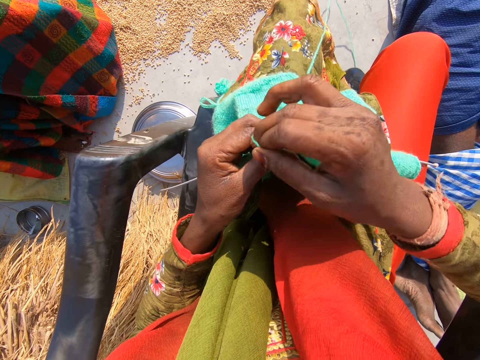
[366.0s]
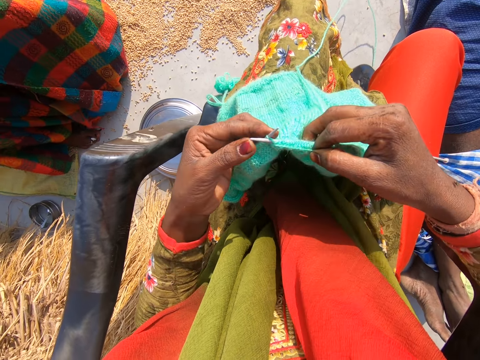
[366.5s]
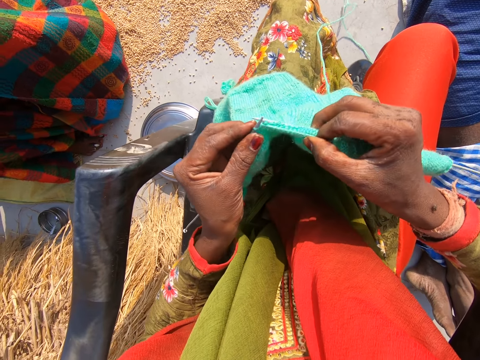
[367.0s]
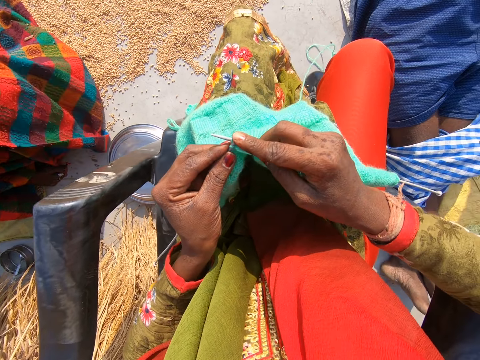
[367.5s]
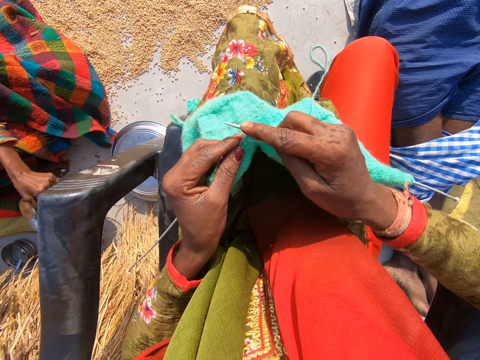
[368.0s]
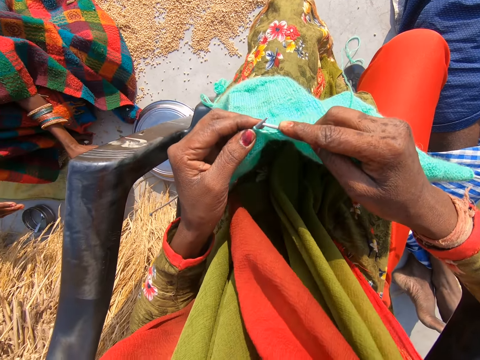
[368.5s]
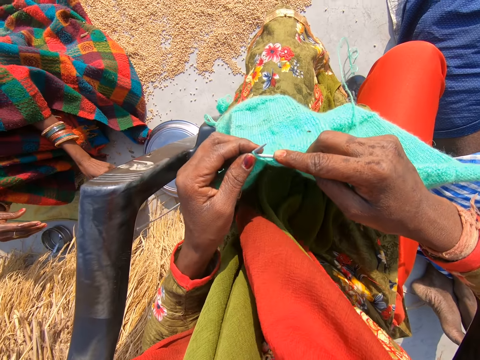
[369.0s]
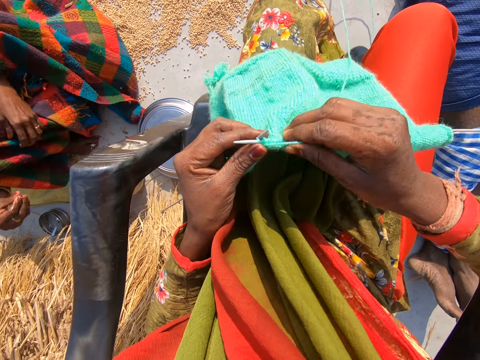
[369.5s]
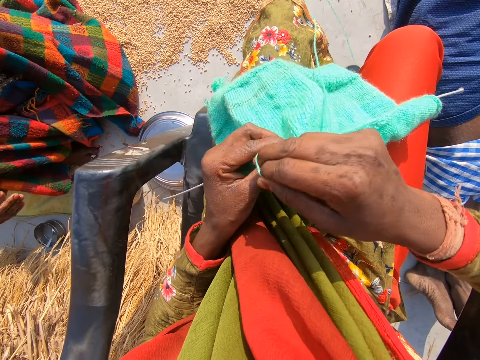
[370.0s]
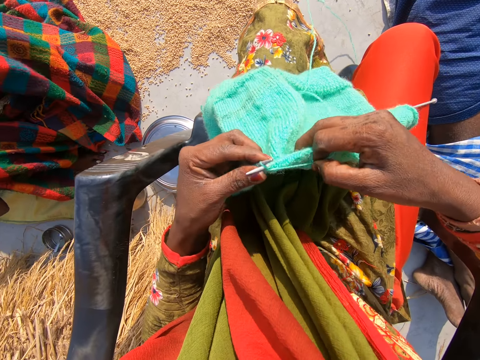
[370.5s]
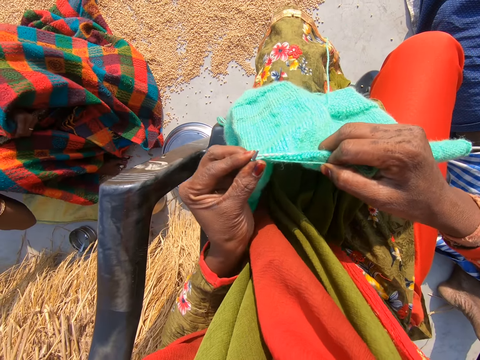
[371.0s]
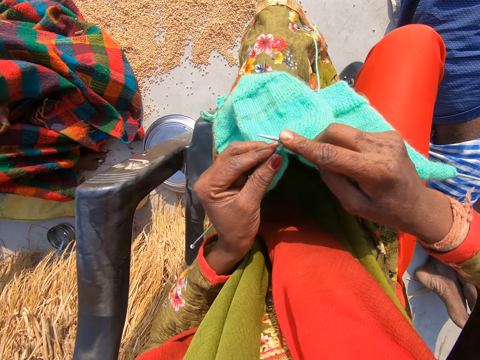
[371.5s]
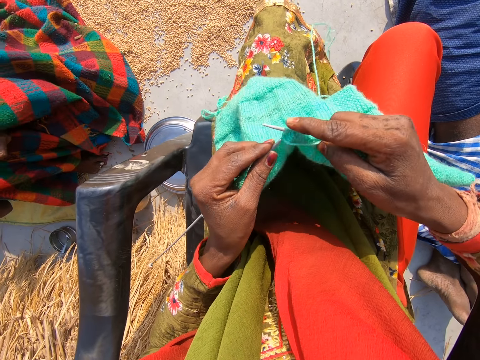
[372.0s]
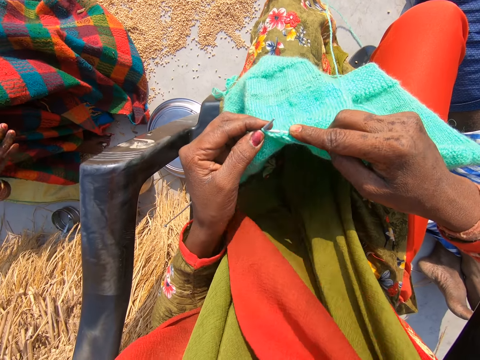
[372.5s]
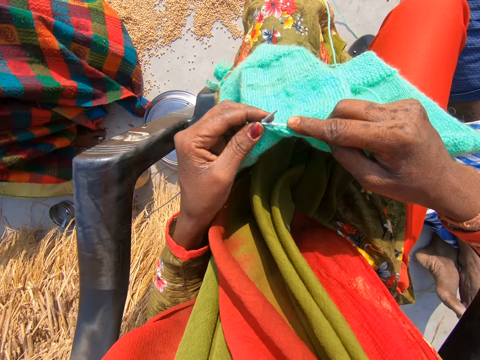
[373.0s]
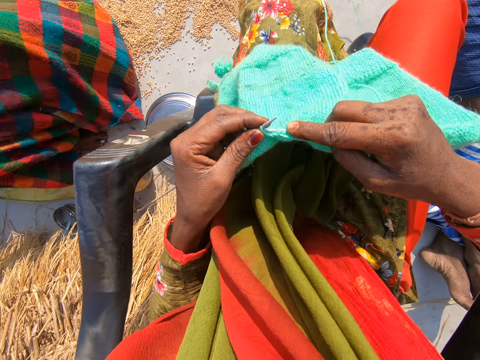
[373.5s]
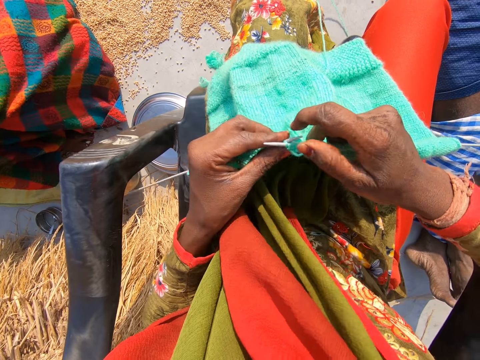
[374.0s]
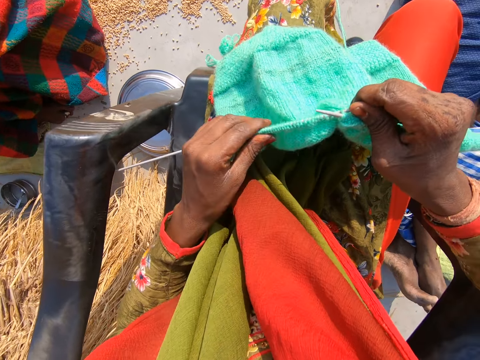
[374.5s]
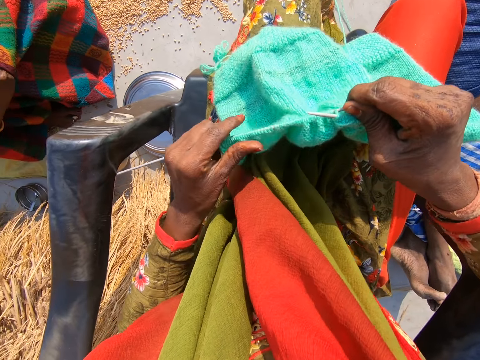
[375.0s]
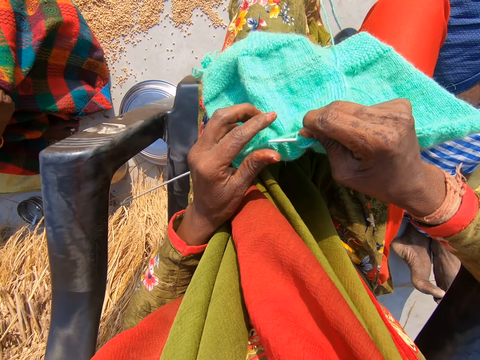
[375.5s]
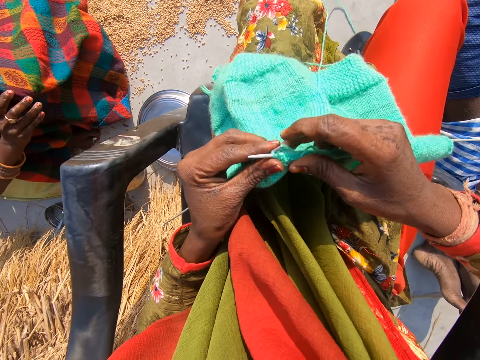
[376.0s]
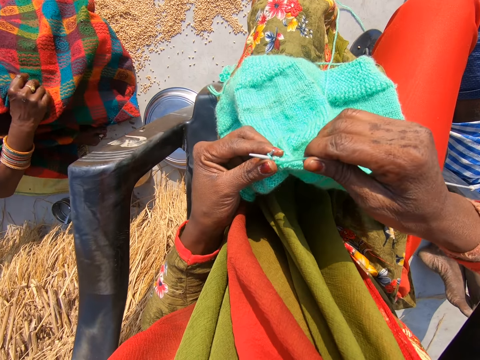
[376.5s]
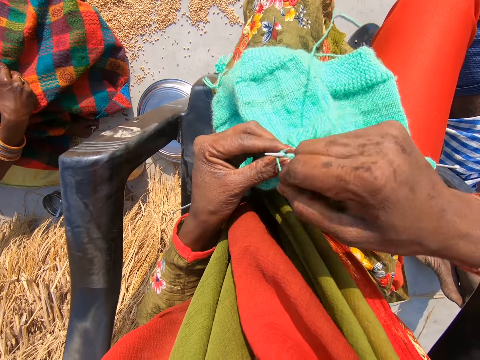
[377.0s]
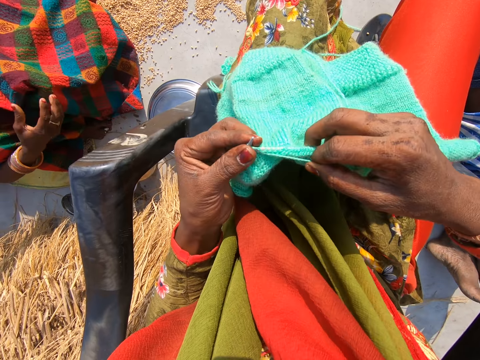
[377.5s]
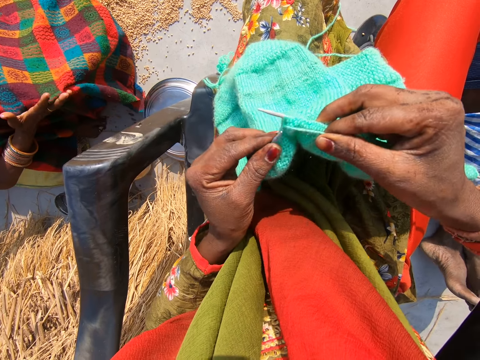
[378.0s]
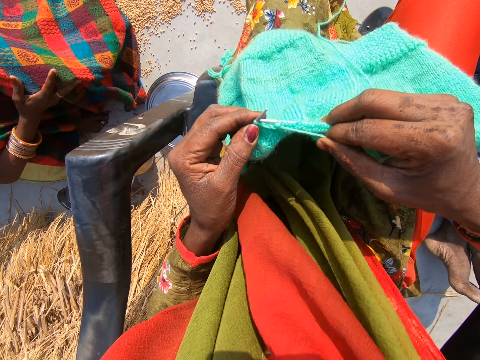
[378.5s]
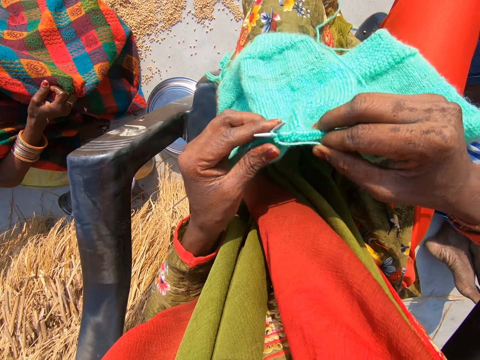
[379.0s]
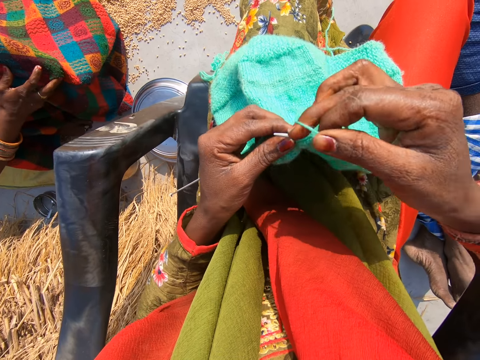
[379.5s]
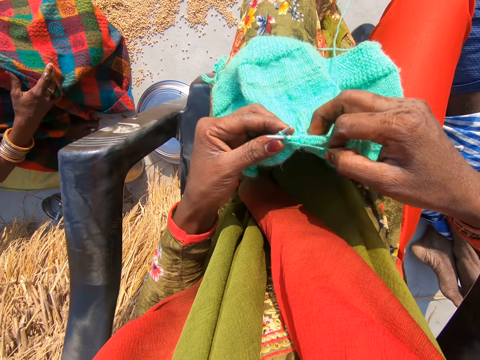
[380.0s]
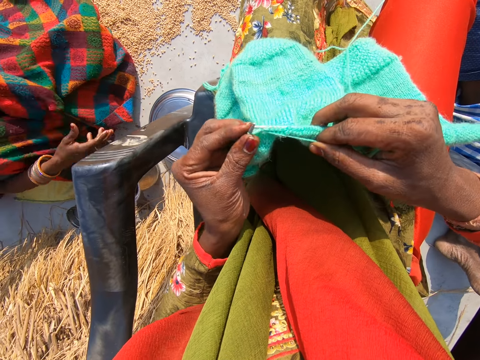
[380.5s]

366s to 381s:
A woman drops a jug onto the floor with her left hand. The woman shakes water off her right hand. The woman moves the right hand and shakes the left hand. The woman wipes her face with her right hand. The woman holds a cloth and shakes her left hand. The camera wearer adjusts the shawl with her left hand. The woman wipes her right hand on the cloth. The camera wearer knits the shawl.

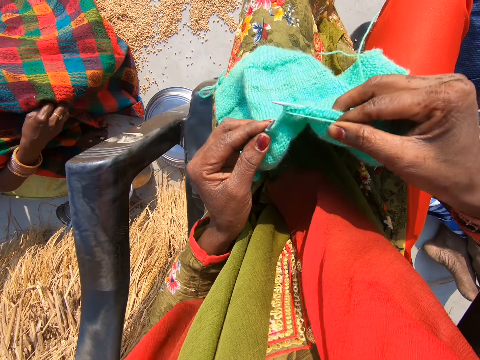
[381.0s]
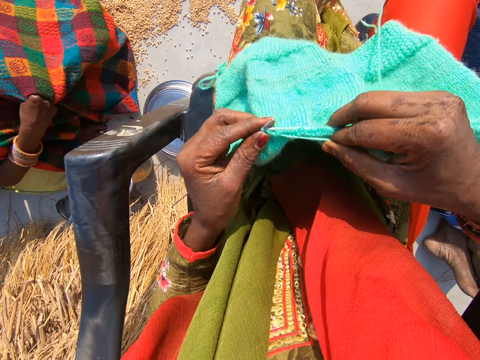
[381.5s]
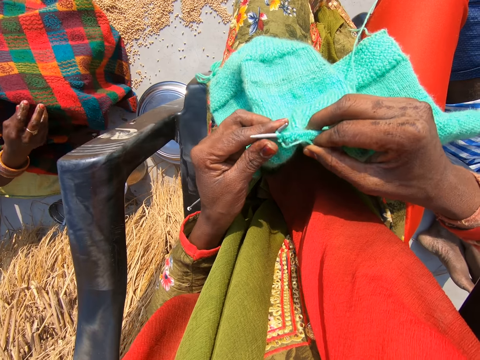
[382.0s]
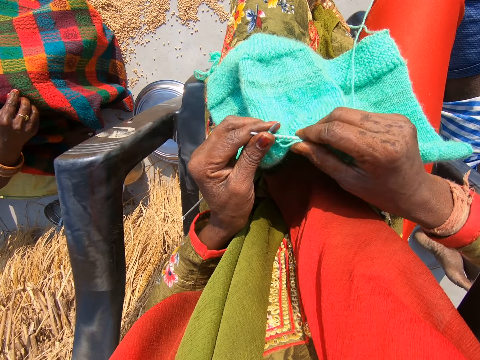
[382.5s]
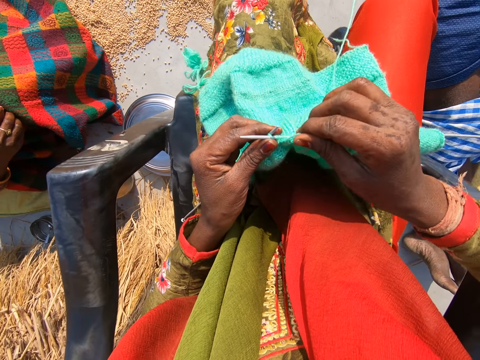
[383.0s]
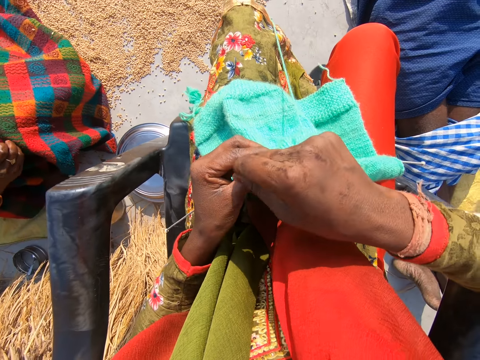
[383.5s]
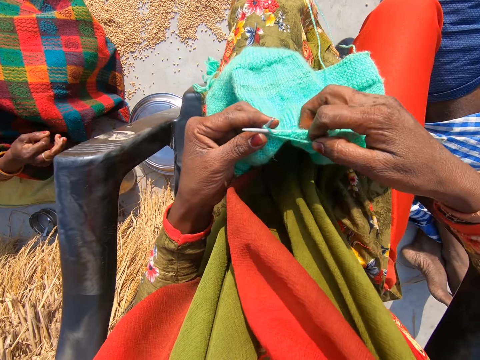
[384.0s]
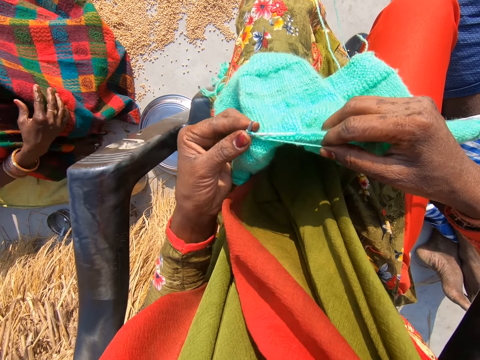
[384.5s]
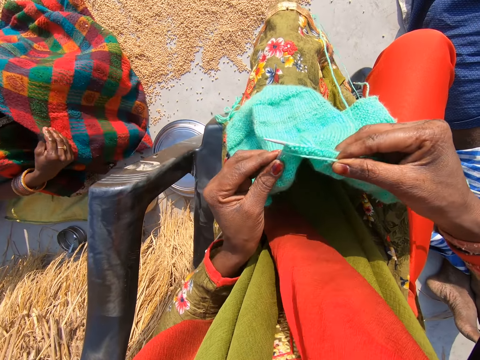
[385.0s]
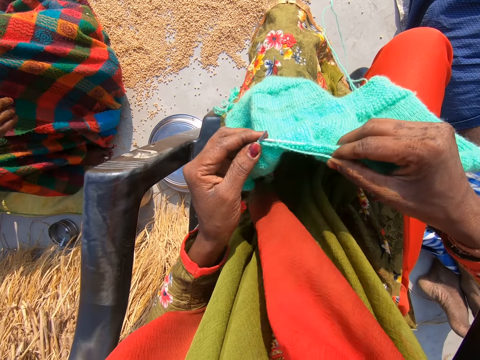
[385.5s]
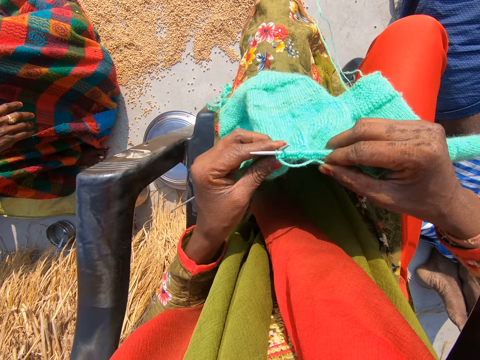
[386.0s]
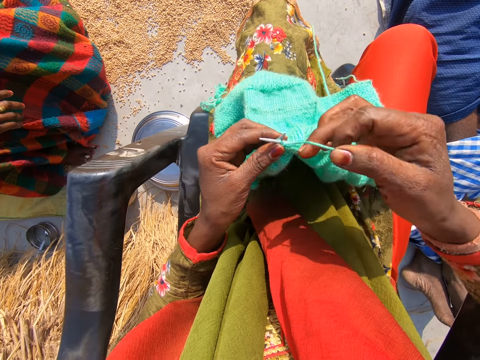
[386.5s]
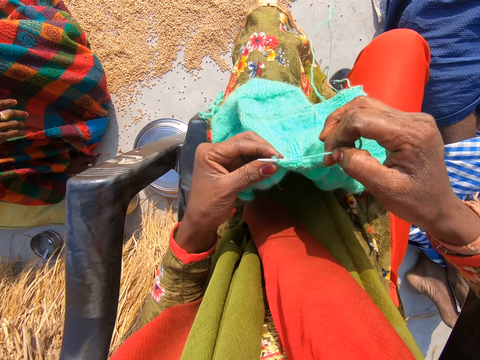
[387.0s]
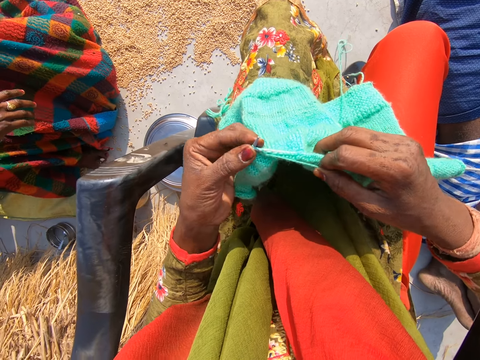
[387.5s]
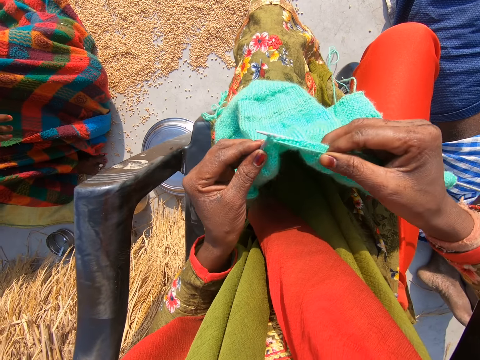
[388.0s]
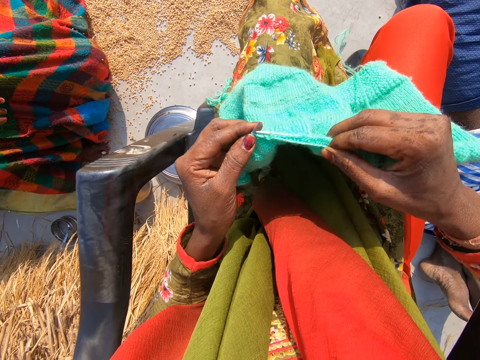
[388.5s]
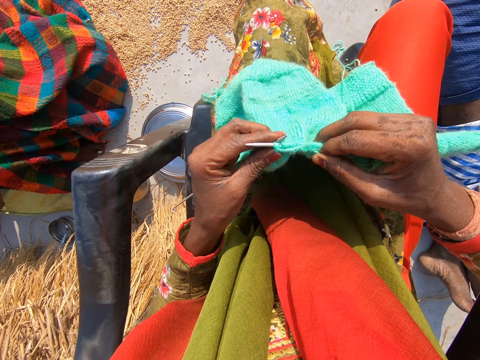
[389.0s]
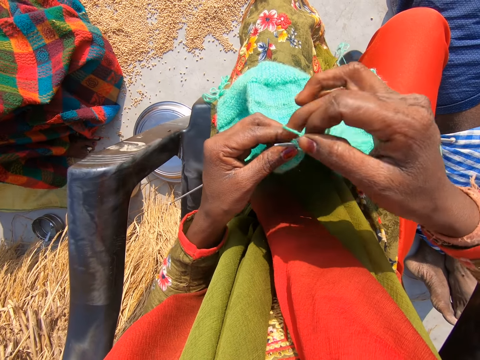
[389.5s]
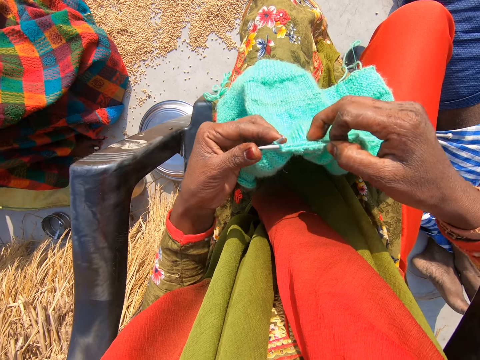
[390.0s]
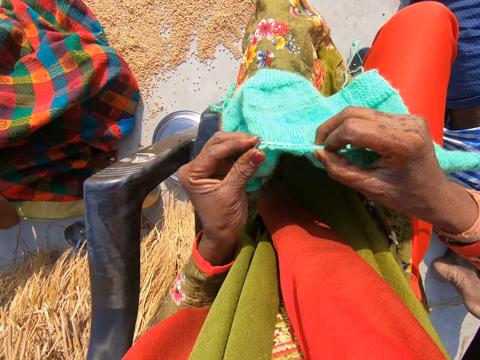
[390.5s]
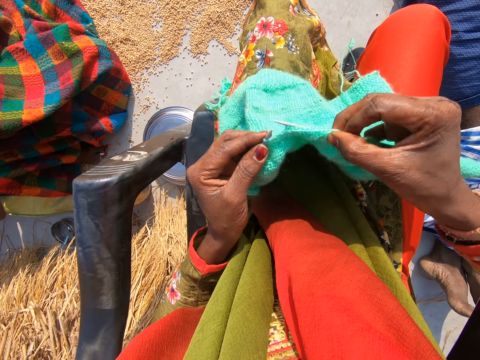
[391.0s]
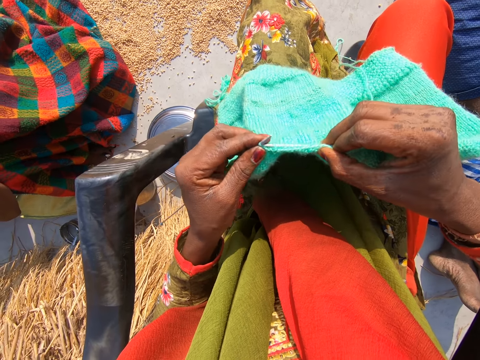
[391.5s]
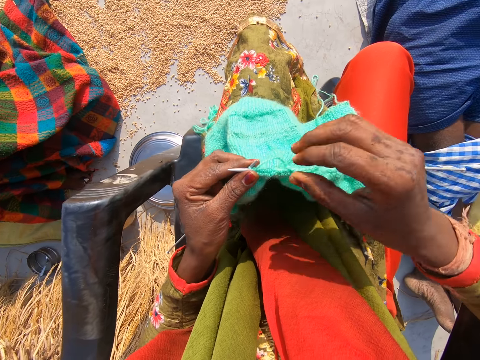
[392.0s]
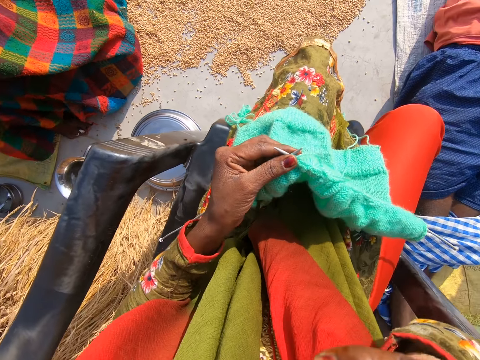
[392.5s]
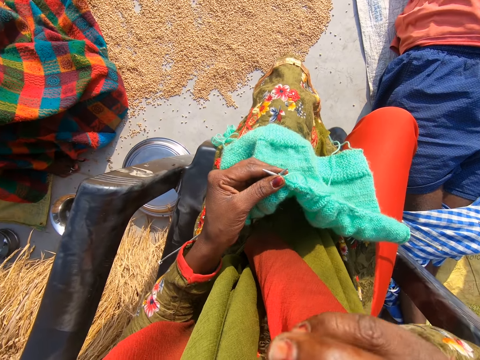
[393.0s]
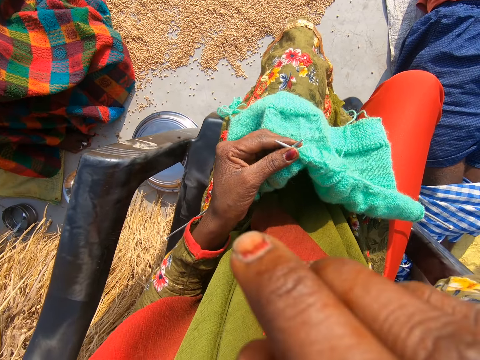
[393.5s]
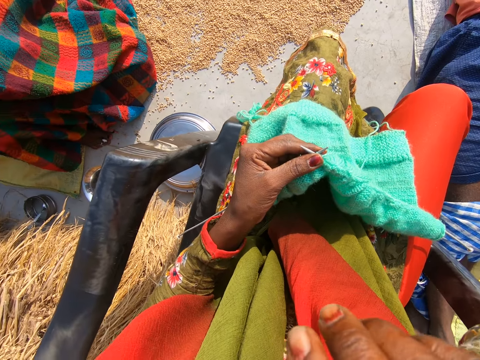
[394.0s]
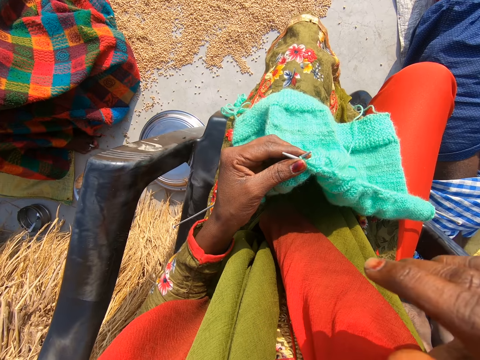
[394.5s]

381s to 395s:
A lady holds a cloth. The lady moves the cloth. The camera wearer moves her hand towards the face. She touches her face with her right hand.
